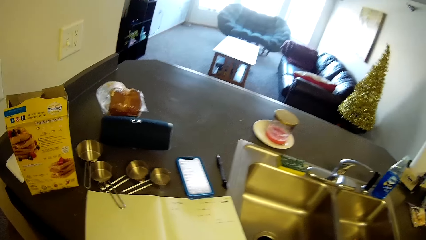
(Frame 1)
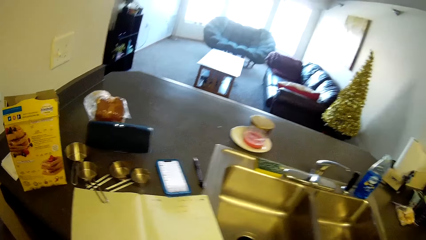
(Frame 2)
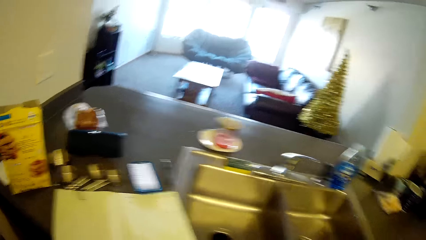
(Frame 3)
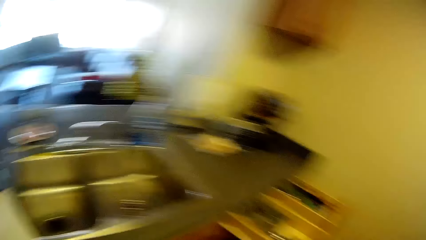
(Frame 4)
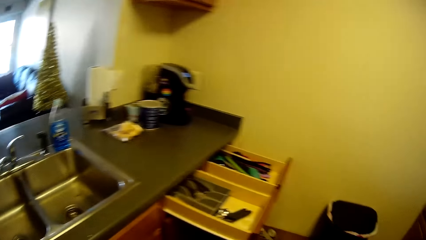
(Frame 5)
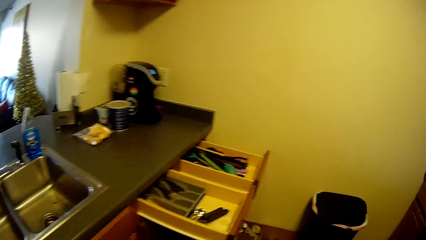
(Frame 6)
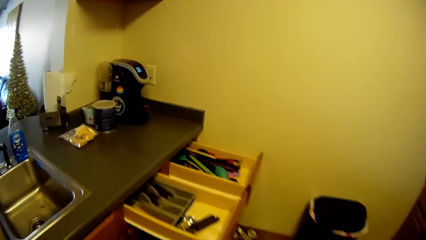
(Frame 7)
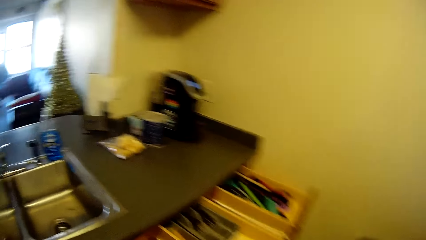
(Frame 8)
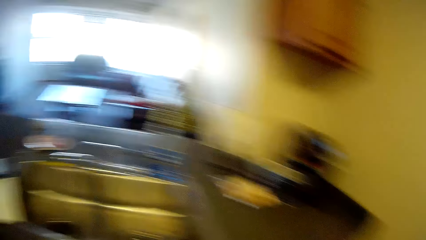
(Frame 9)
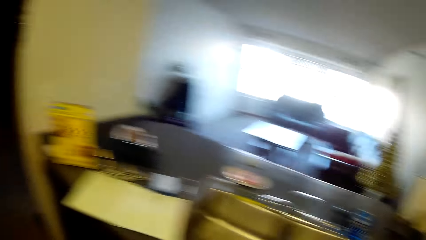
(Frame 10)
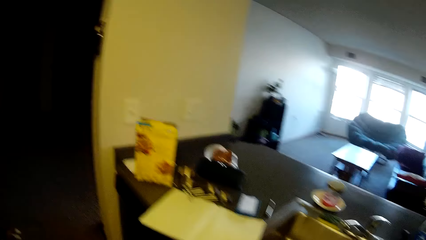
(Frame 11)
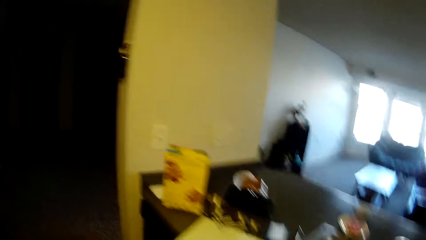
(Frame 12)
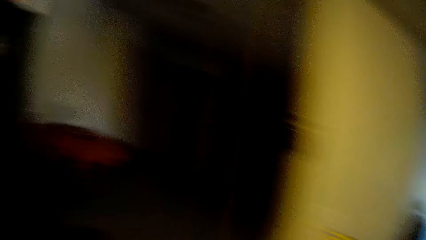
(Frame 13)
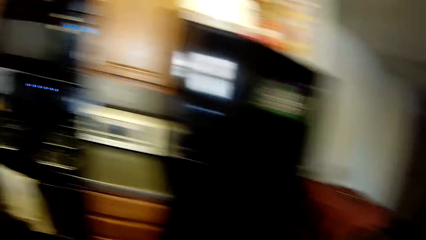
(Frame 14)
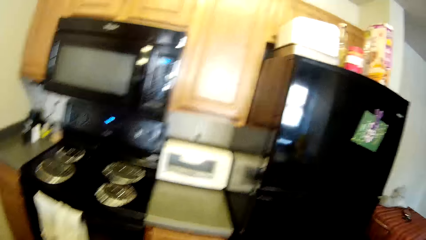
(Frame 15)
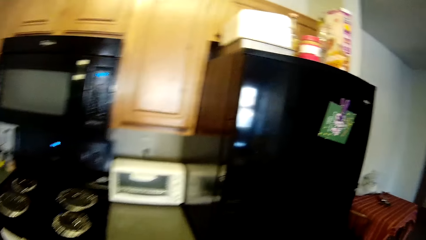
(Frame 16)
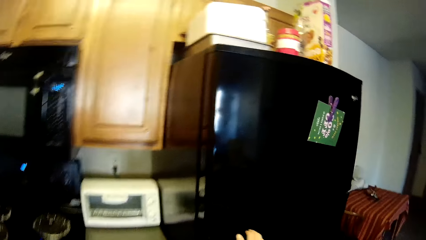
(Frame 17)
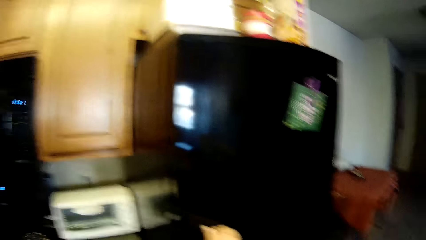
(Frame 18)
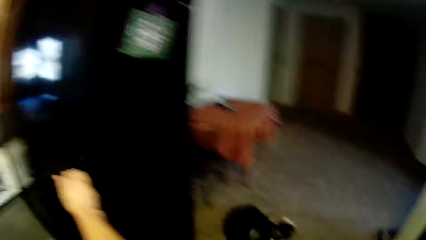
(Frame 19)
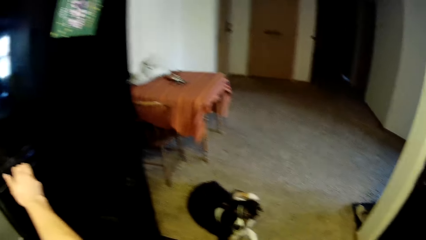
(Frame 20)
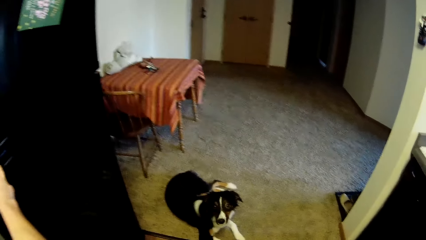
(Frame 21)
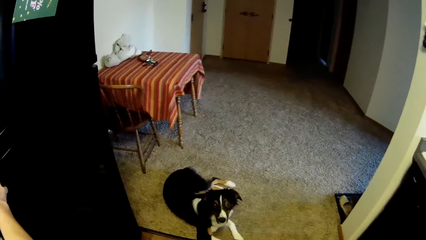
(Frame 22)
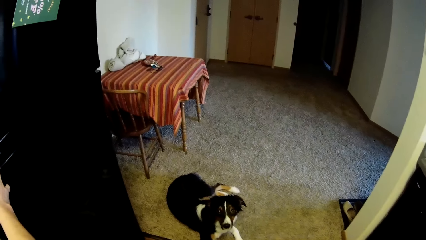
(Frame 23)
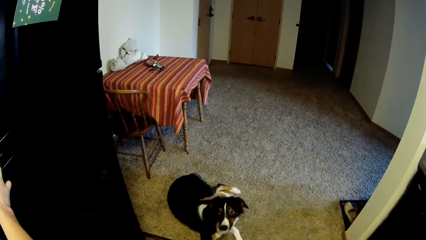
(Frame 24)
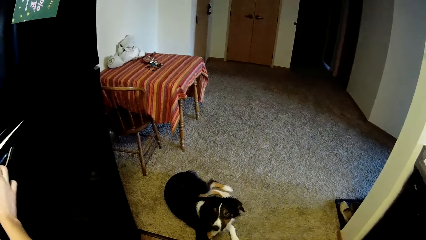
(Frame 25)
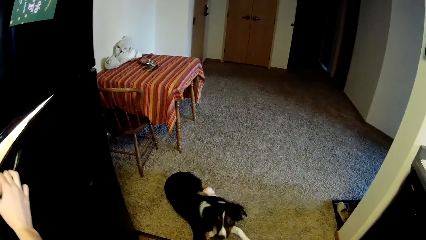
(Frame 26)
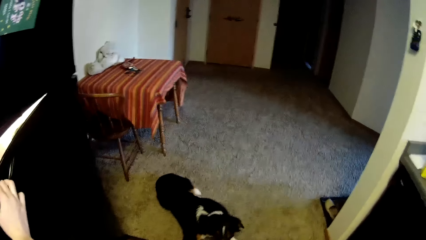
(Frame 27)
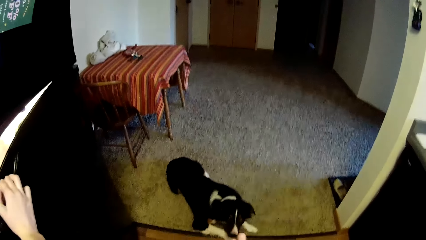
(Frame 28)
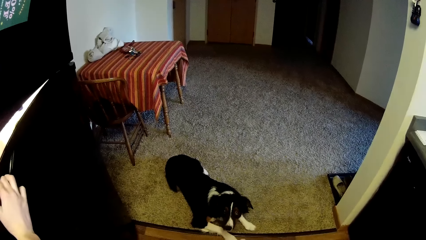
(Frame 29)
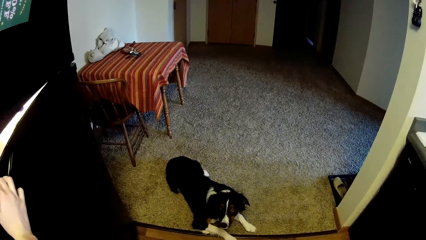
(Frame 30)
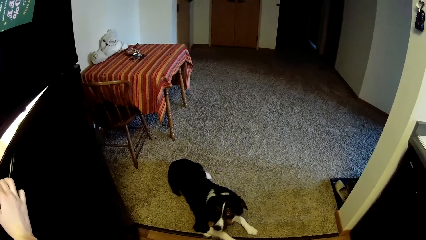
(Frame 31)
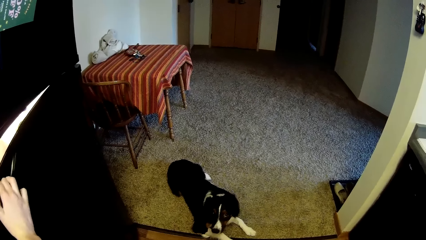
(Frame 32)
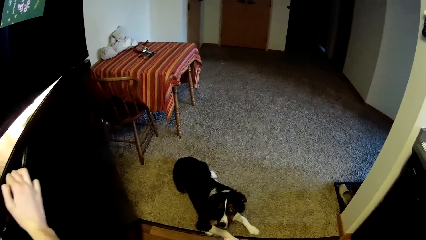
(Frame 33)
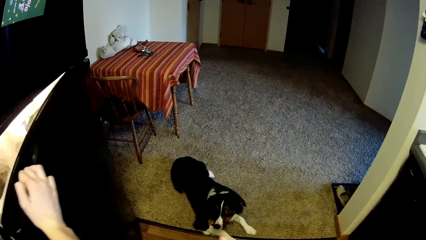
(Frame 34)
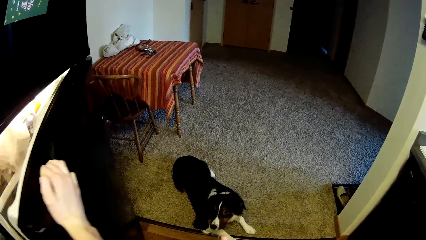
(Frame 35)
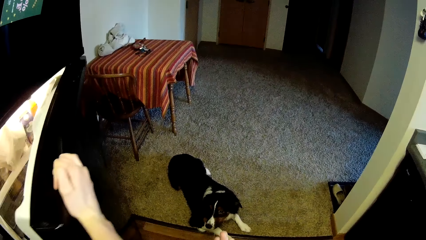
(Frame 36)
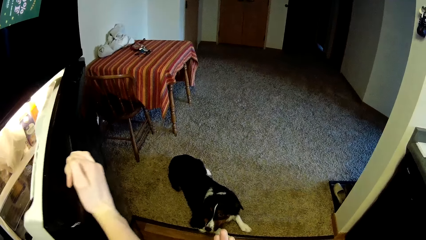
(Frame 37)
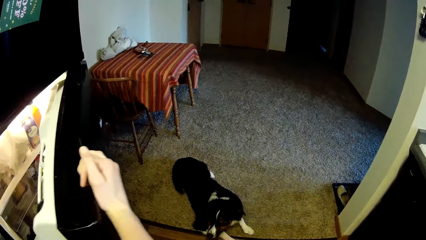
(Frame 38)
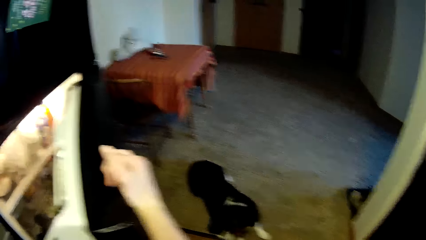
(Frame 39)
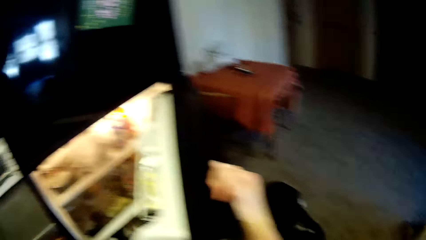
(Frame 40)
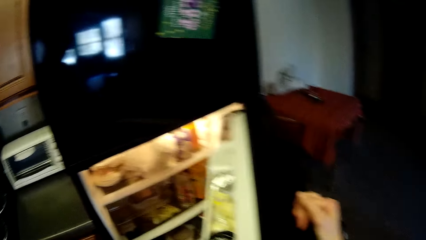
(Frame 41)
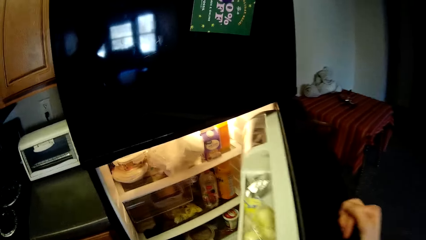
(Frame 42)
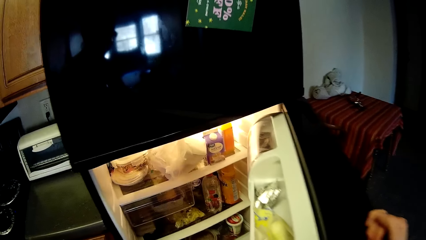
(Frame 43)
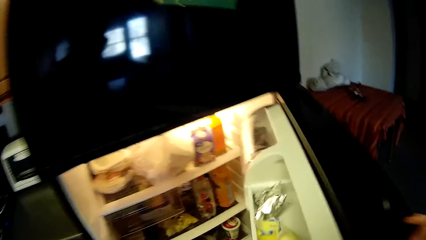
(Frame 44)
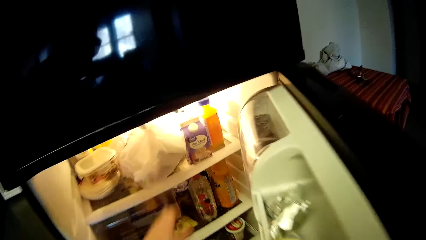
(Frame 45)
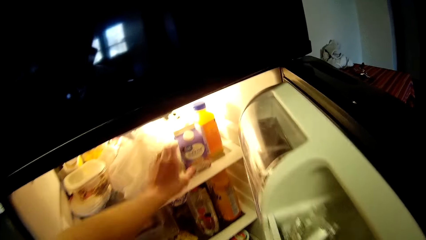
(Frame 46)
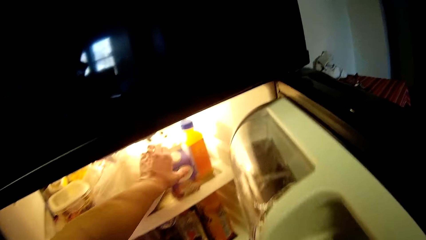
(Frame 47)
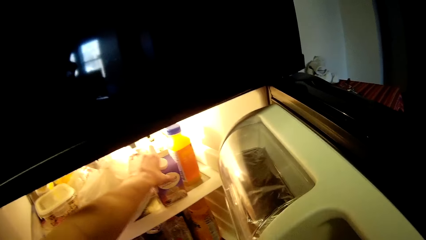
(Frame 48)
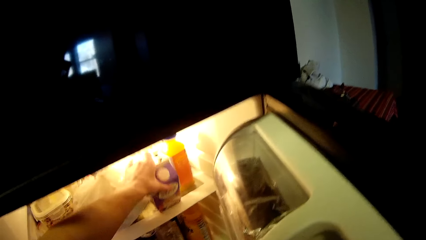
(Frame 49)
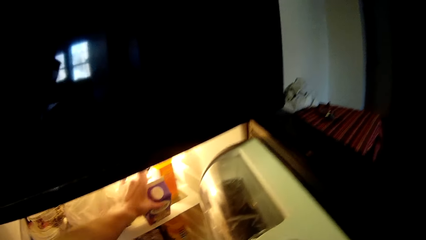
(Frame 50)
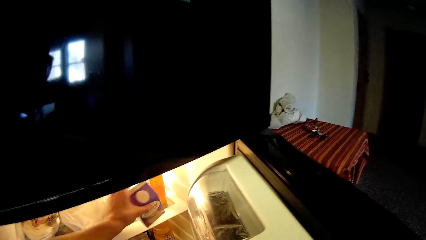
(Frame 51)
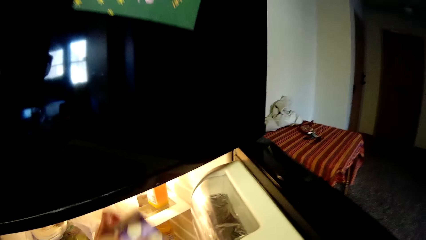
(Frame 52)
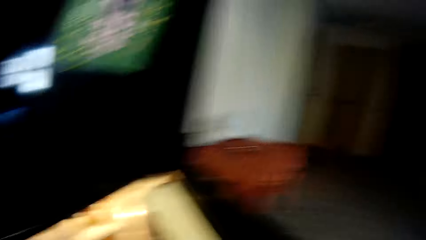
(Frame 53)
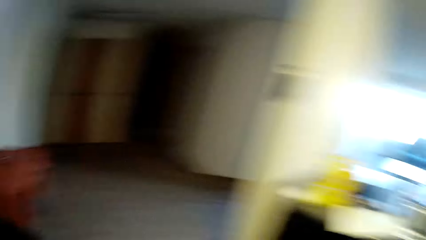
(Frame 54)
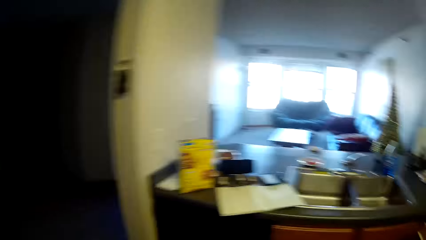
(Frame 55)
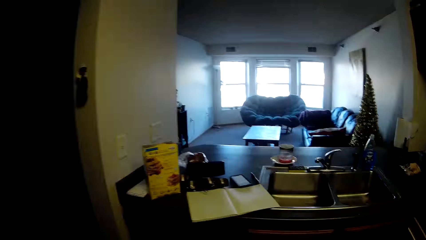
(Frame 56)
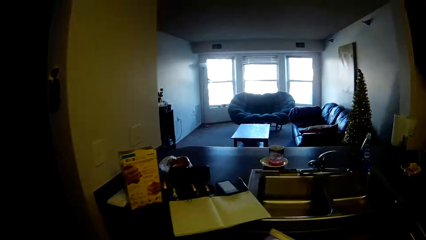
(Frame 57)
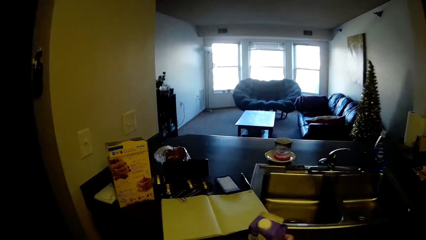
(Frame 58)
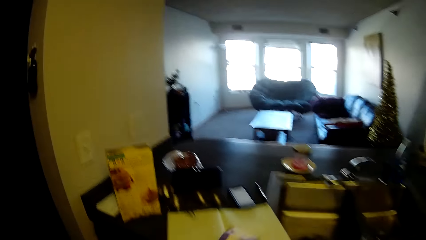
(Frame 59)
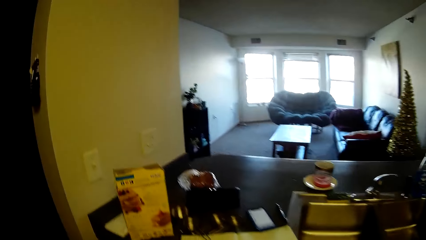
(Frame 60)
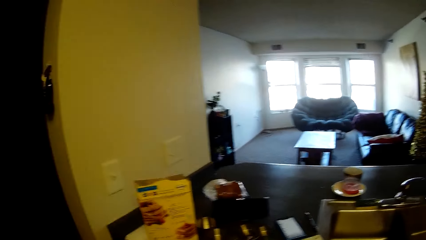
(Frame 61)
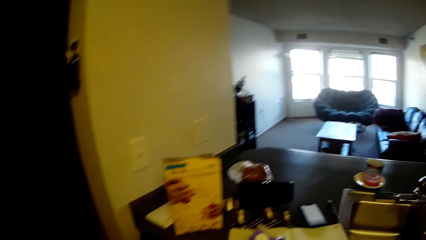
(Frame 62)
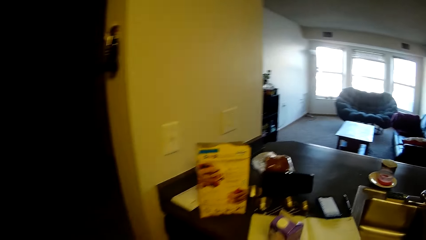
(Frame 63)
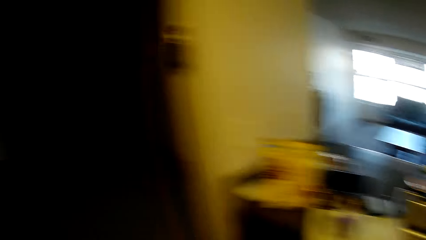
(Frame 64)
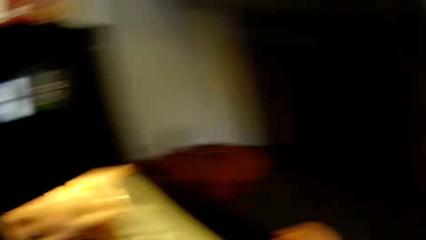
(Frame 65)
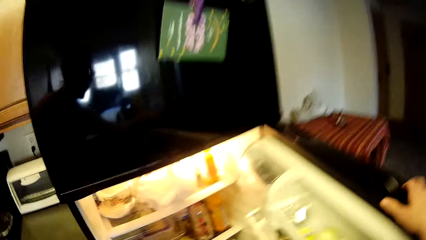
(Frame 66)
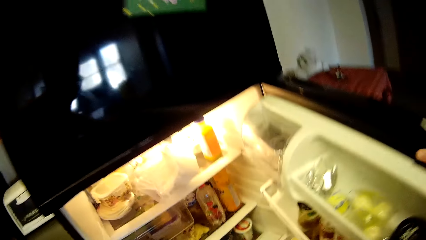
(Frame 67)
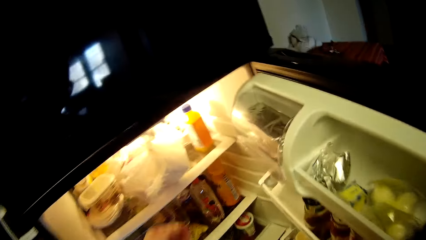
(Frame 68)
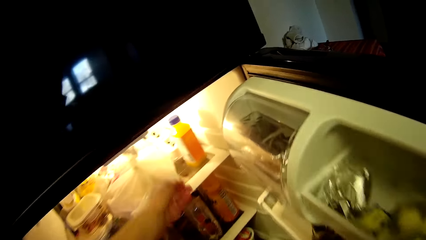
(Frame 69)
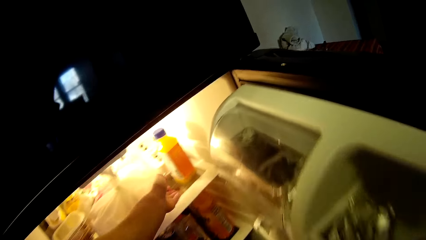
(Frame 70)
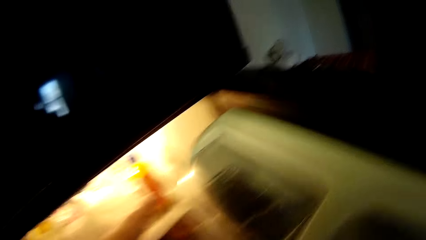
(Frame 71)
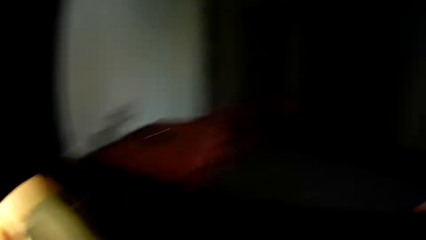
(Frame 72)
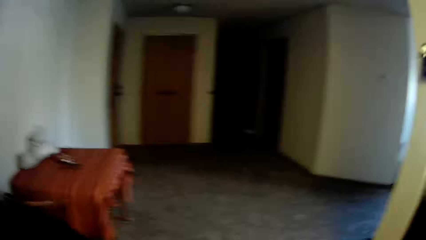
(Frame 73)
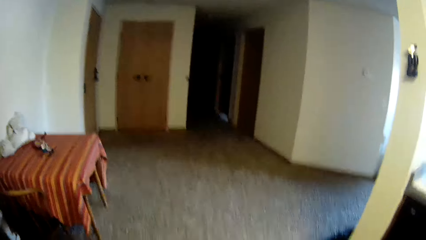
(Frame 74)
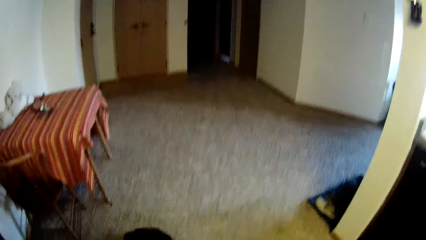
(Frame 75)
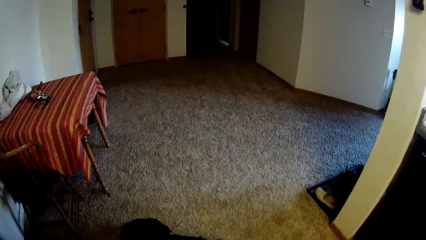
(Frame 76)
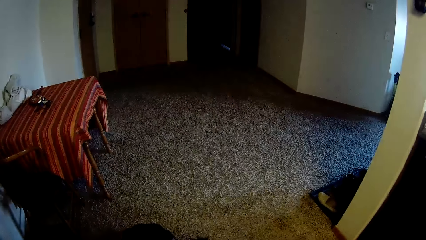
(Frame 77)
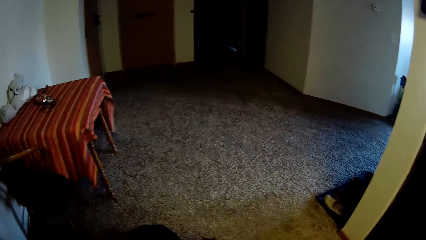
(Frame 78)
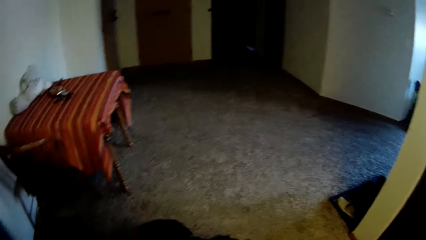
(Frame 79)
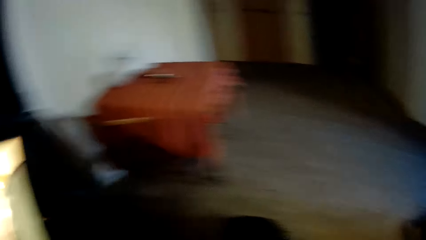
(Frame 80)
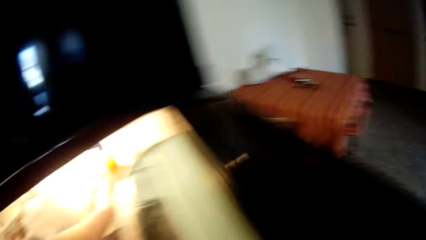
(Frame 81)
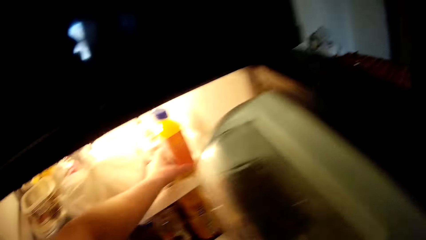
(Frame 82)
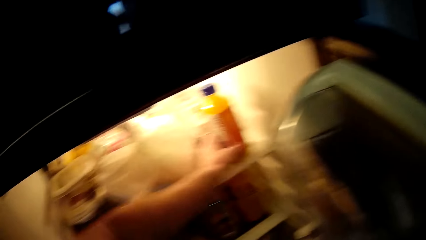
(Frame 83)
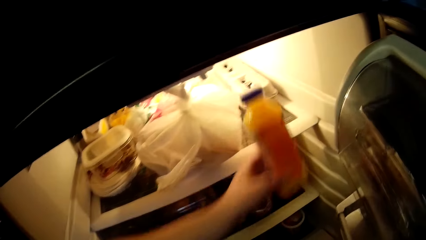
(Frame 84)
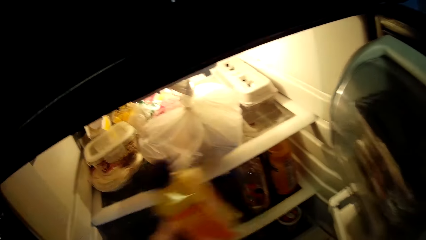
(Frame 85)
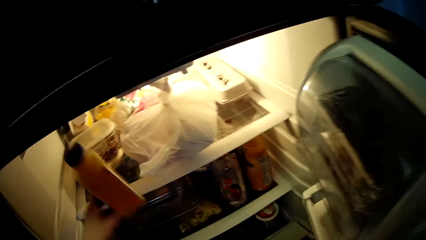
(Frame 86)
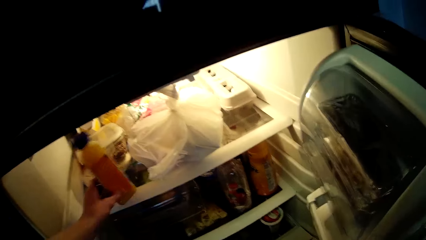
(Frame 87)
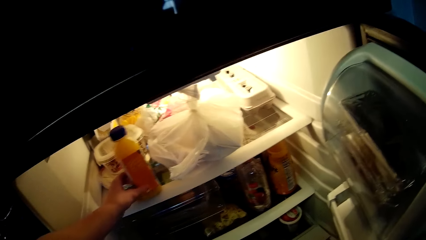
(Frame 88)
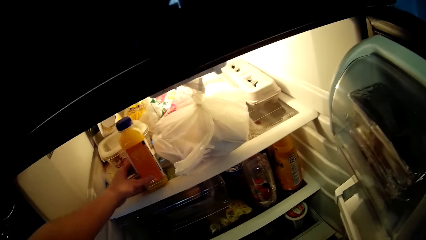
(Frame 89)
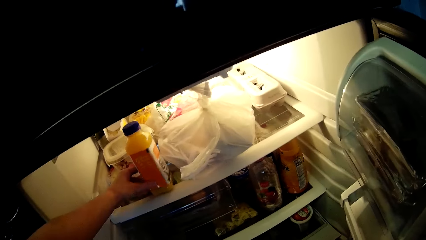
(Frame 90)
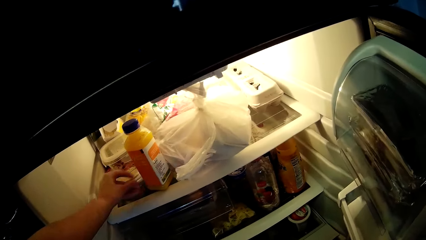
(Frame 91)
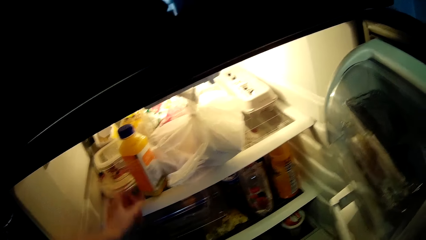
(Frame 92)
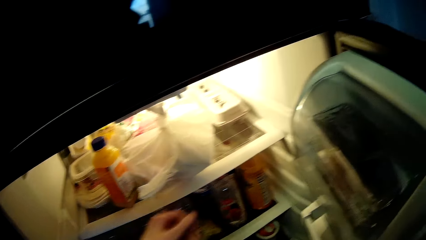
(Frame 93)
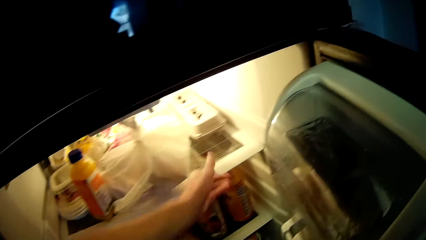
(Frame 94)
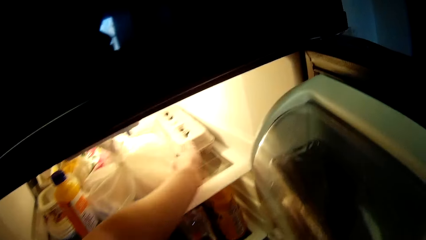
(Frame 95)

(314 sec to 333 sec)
The camera wearer turns towards the cabinet. He looks around the room. He walks towards the fridge. He opens the fridge. He looks at the dog. He takes a carton of milk or milk packet from the fridge. He walks towards the slab. He moves away from the fridge. He puts the milk packet on the table. He turns towards the fridge. He walks towards the fridge. He stretches his hand towards the bottle inside the fridge. He holds the bottle of juice. He looks on the other side. He moves the bottle of juice in the upper layer of the fridge. He puts the bottle beside the container.
